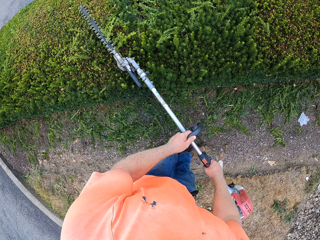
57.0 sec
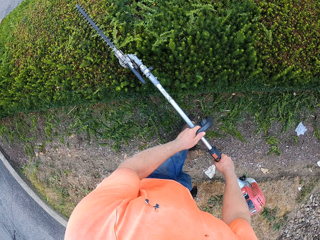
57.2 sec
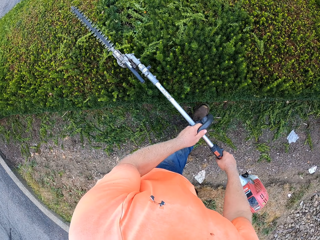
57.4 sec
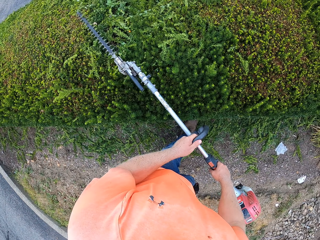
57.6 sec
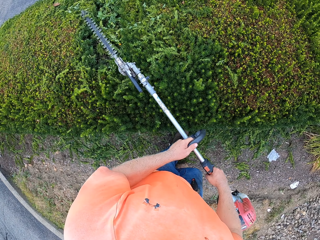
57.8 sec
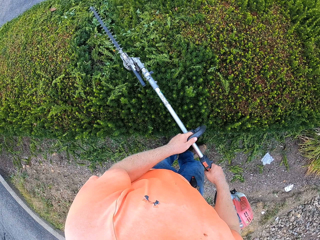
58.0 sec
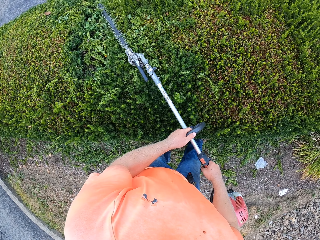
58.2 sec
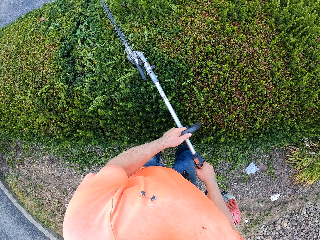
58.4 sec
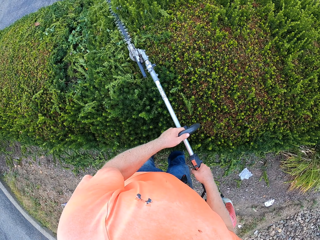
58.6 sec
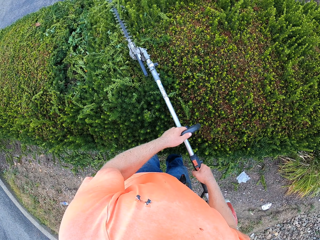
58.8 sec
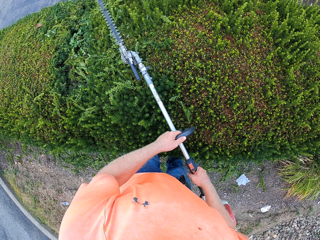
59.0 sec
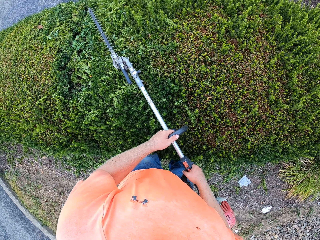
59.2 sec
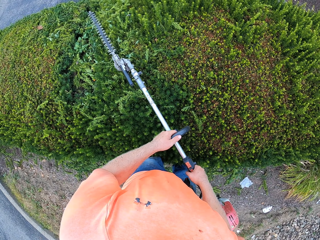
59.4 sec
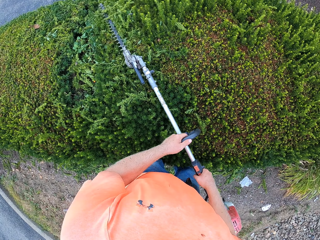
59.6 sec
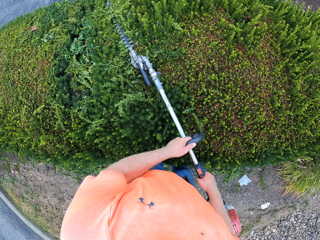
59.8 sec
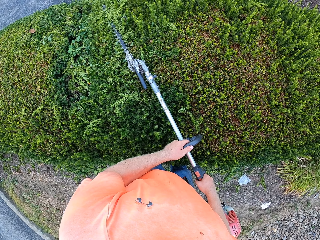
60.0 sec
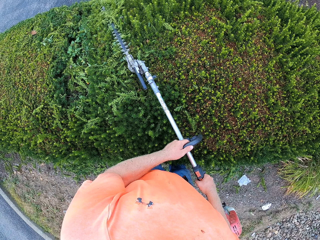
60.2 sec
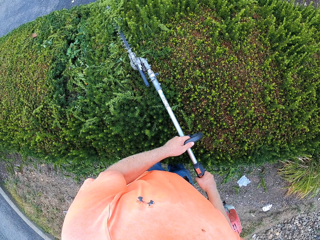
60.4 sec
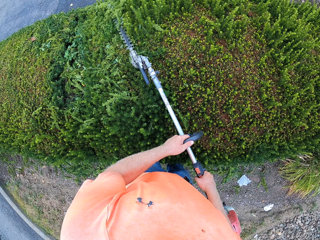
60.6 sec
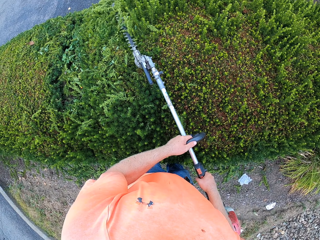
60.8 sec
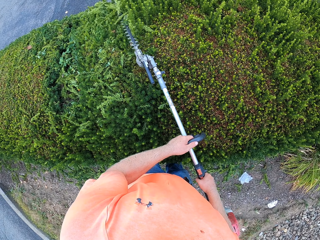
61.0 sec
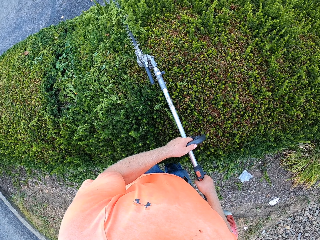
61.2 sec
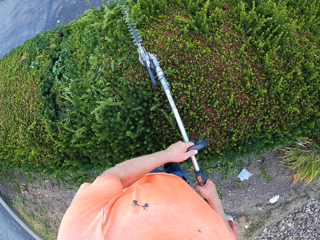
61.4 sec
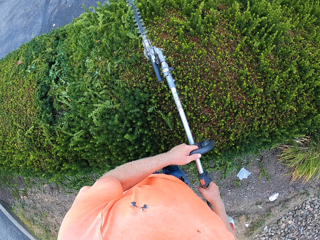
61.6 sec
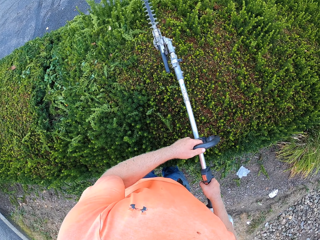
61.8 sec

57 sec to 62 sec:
The camera wearer cuts the shrub with the lawn mower.

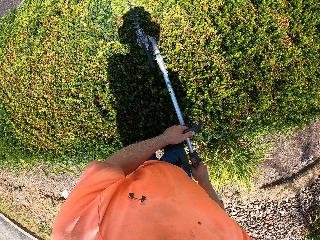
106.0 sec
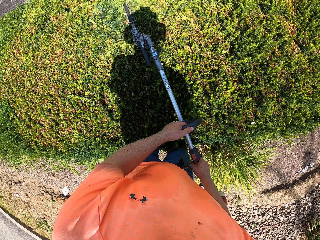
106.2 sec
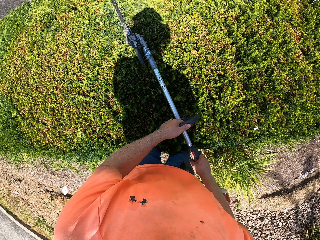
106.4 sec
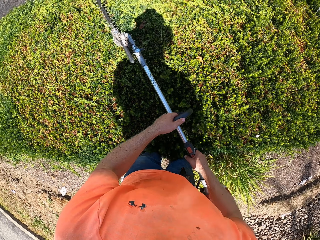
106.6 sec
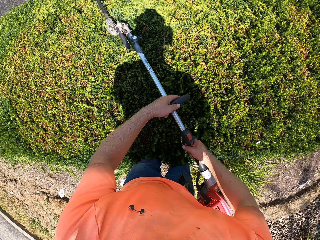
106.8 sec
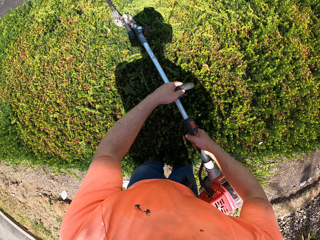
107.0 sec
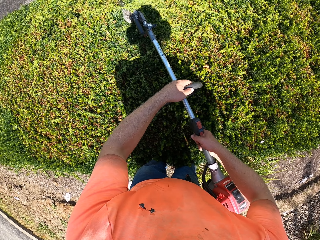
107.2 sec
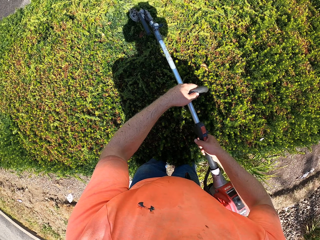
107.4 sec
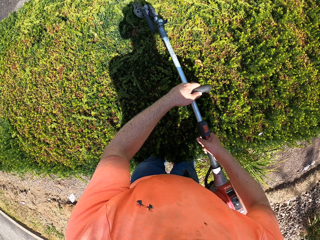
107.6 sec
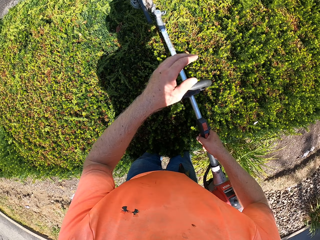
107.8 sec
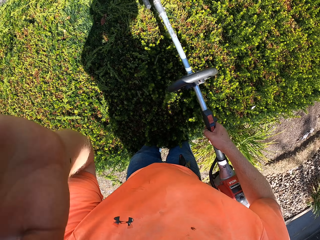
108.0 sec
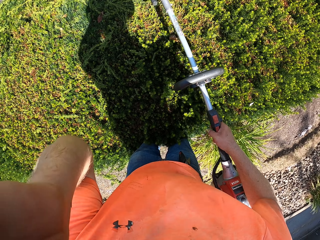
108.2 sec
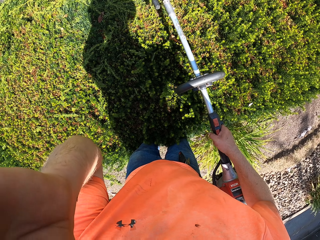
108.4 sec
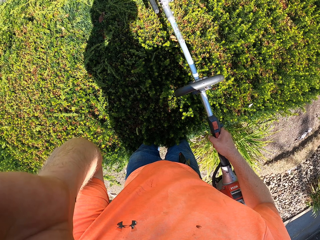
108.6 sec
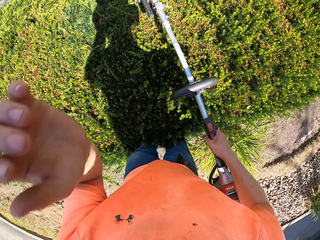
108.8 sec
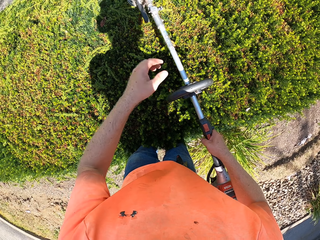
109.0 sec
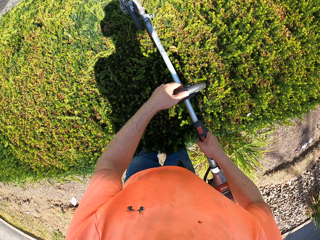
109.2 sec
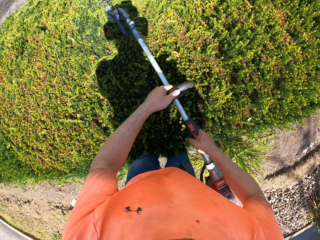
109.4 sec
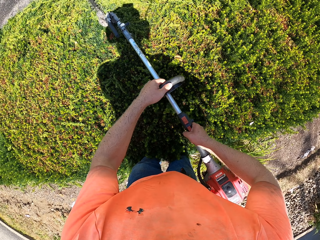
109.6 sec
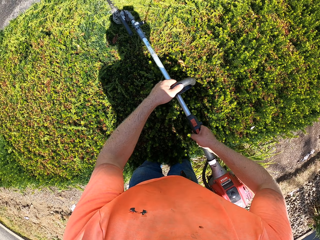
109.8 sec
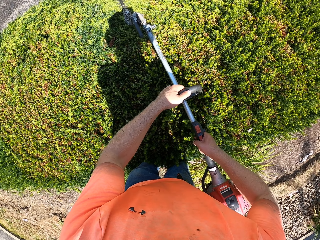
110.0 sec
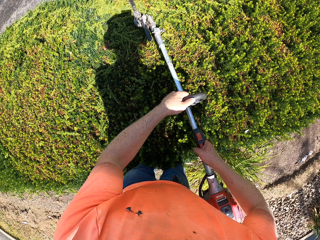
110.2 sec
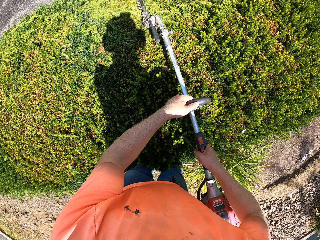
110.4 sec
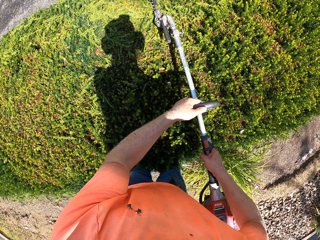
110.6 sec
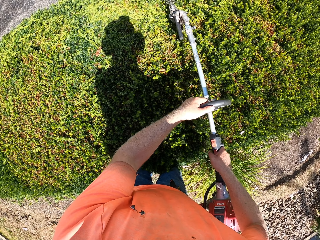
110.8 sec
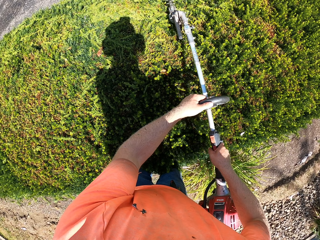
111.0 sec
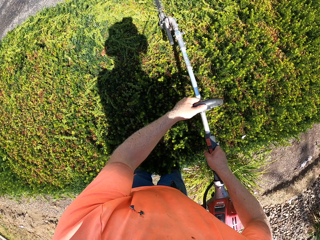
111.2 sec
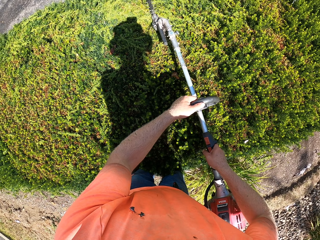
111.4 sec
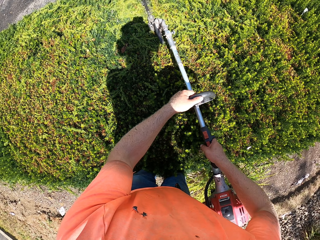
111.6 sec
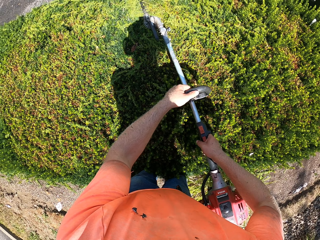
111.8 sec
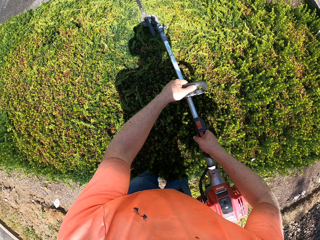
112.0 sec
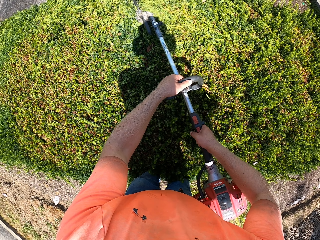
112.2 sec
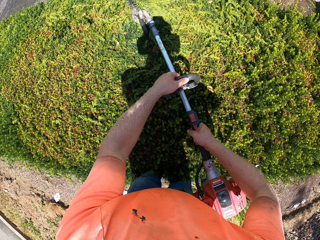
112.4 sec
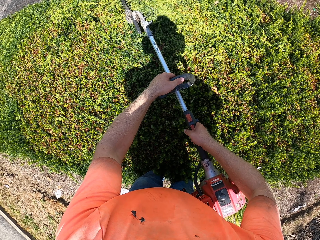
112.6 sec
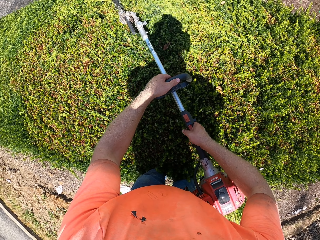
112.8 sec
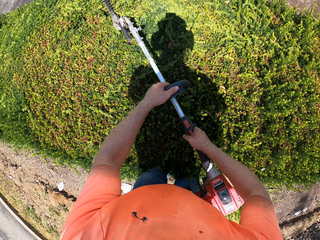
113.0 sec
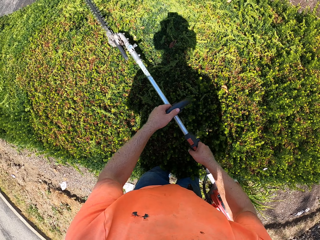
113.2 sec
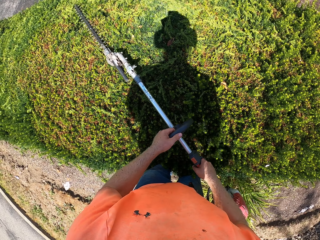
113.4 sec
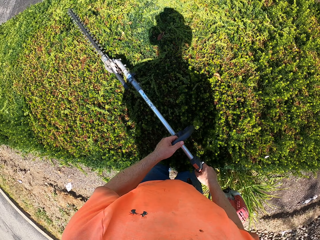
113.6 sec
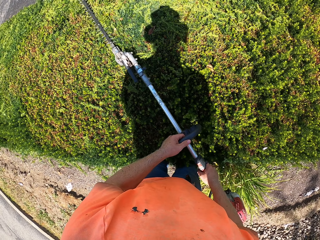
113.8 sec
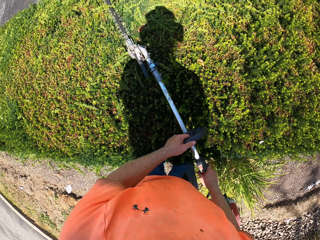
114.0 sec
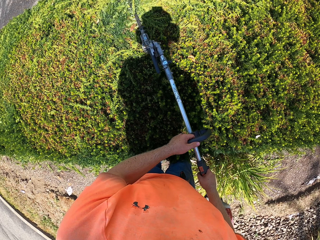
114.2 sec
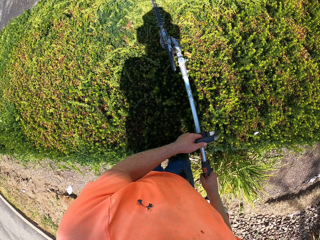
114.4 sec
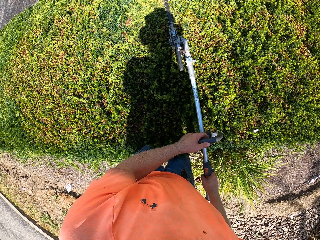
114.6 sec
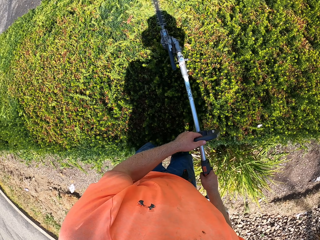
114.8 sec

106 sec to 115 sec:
The camera wearer raises his left hand to his face. He touches his face. He holds the hedge cutter with both hands and trims the hedge with the hedge cutter in both hands.

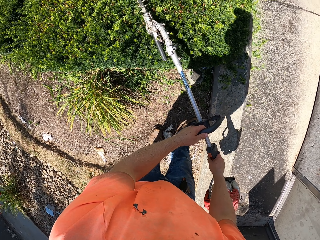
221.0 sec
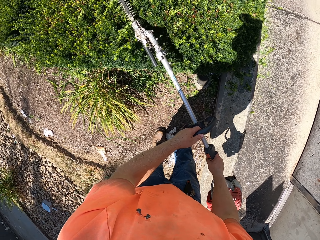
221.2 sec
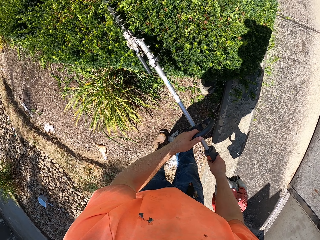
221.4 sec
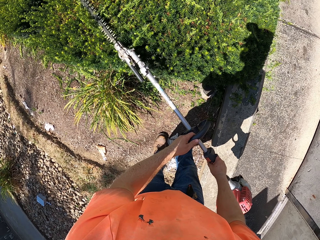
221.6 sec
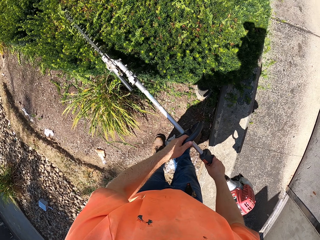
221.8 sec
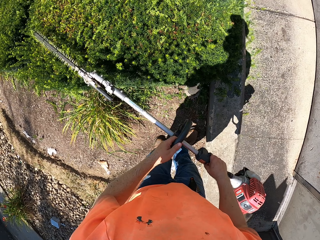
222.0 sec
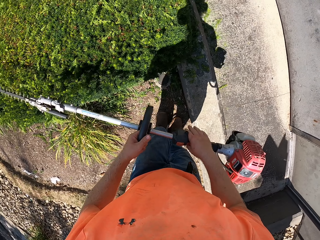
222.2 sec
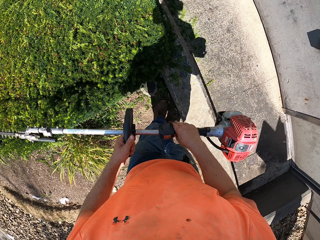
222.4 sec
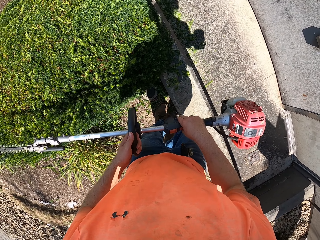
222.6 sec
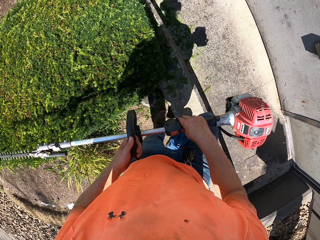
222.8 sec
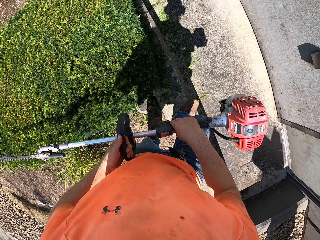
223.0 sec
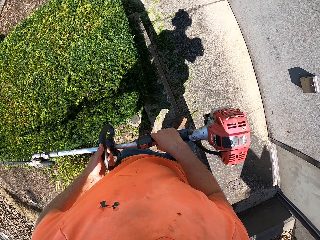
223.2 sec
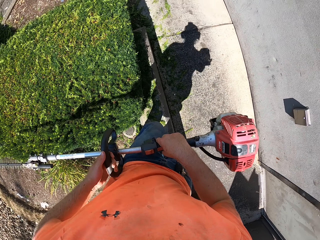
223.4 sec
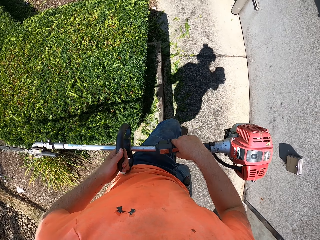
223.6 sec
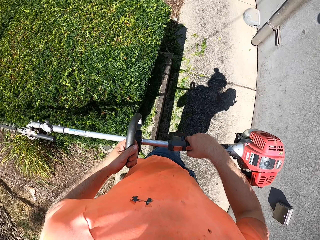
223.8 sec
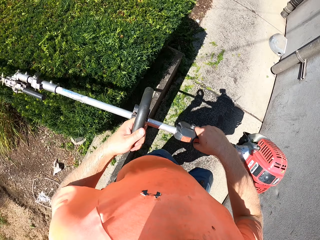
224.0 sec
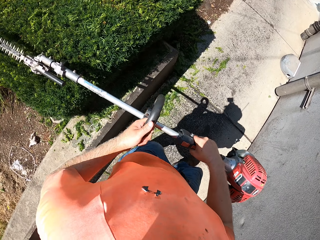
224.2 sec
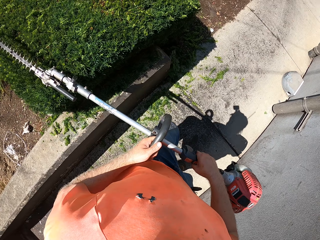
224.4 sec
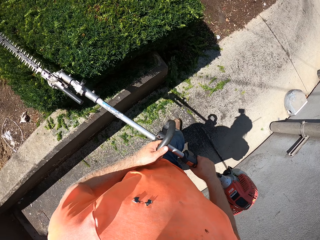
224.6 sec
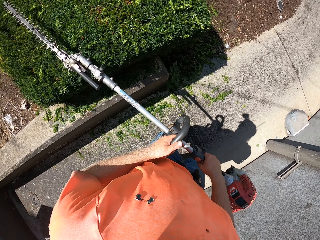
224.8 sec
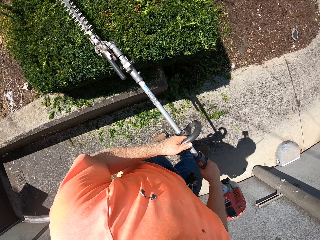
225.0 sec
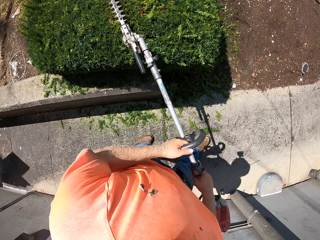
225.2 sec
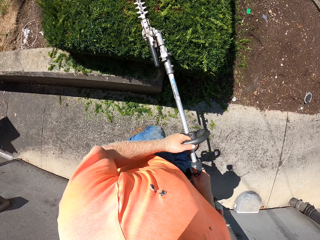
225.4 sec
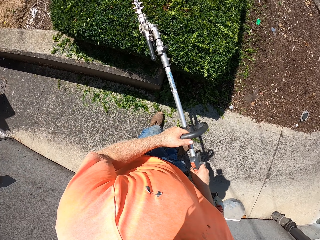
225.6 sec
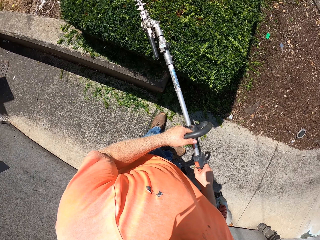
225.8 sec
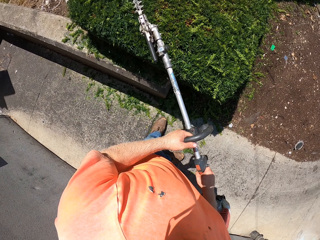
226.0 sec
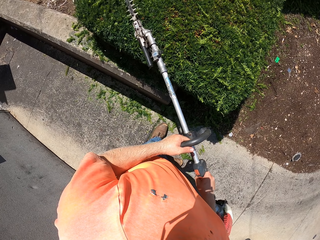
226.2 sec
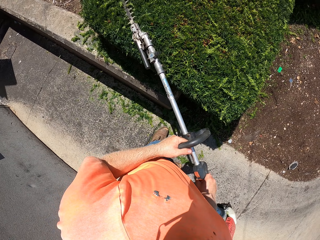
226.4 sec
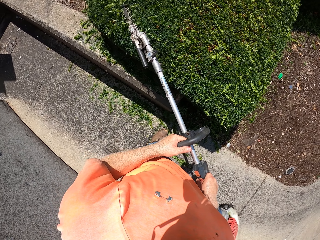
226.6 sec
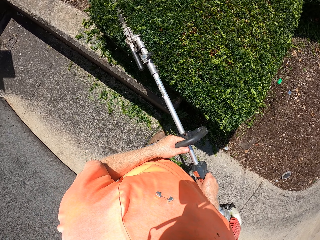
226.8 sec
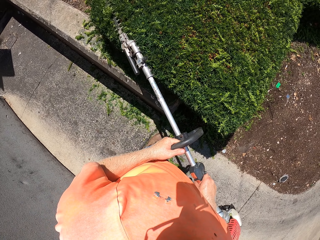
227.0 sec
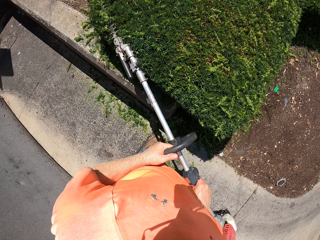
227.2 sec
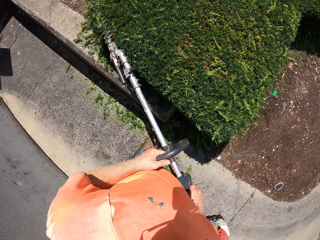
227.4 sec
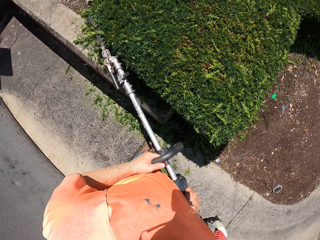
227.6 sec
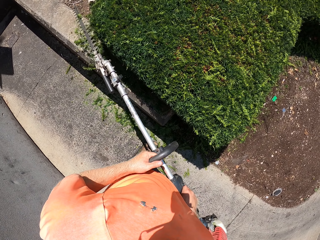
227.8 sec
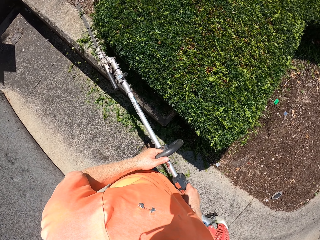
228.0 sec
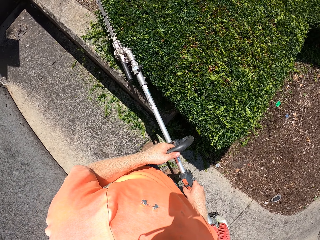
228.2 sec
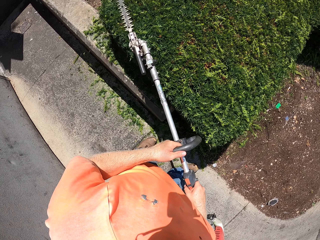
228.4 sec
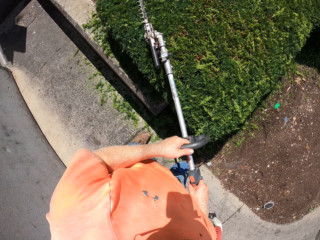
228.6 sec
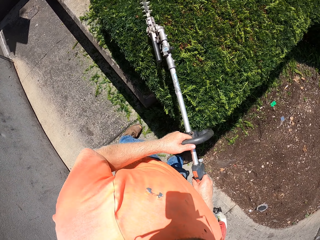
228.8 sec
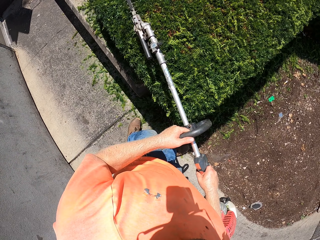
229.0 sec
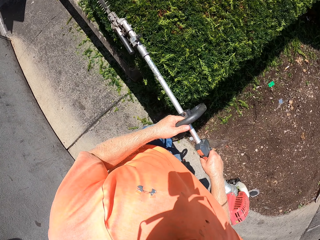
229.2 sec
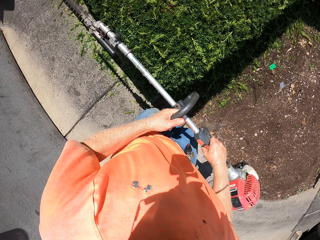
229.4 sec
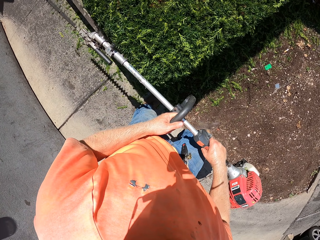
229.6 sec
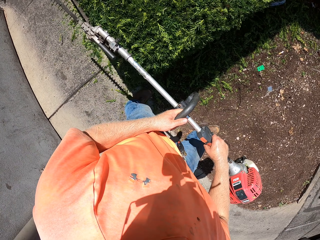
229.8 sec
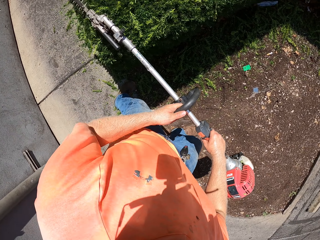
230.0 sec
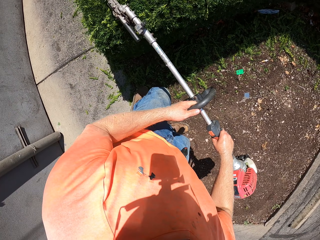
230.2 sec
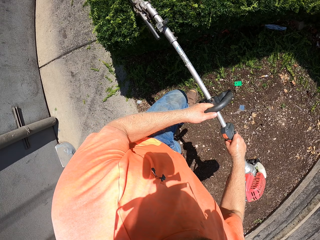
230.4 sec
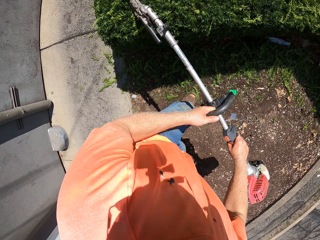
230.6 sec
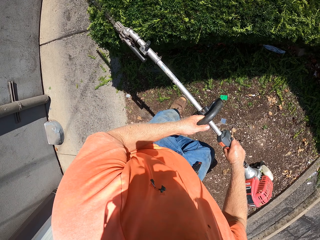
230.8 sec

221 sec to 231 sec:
The camera wearer walks to the other side of the shrub. They cut the shrub with the lawn mower.
